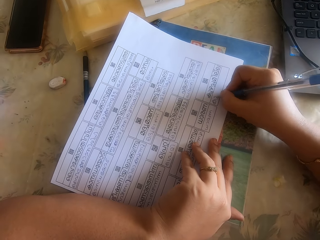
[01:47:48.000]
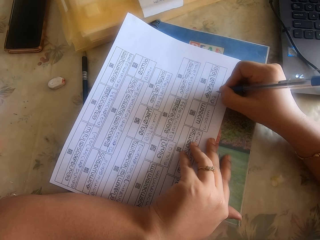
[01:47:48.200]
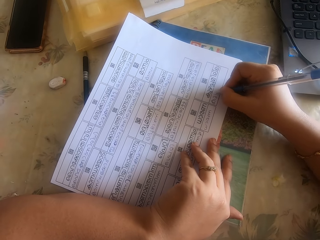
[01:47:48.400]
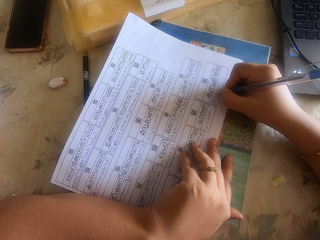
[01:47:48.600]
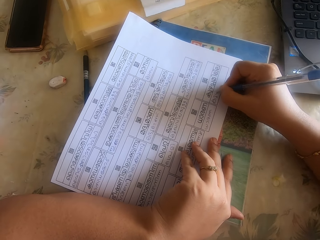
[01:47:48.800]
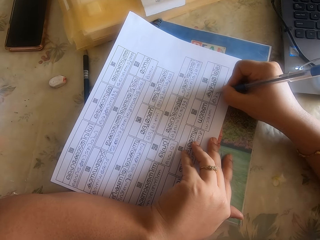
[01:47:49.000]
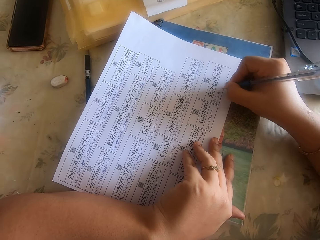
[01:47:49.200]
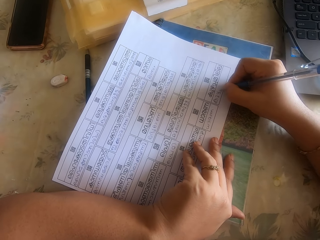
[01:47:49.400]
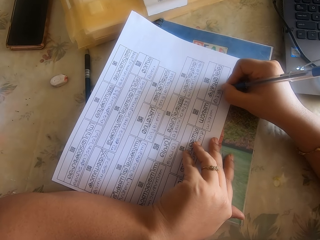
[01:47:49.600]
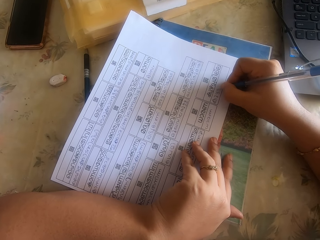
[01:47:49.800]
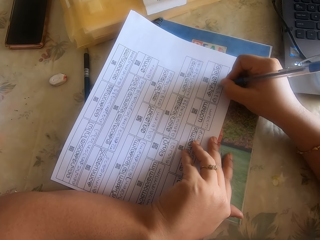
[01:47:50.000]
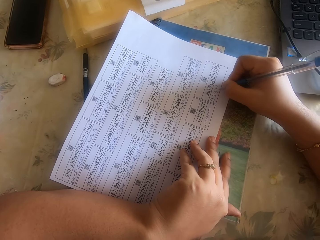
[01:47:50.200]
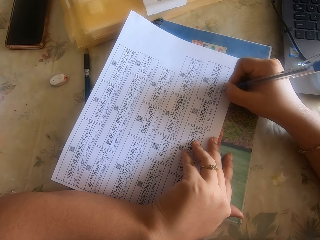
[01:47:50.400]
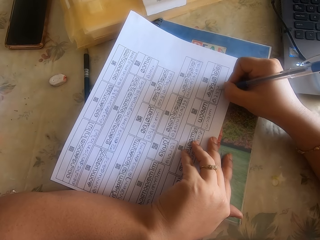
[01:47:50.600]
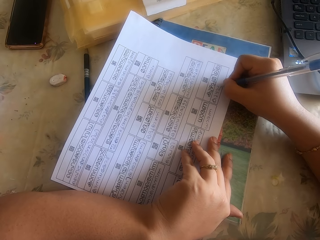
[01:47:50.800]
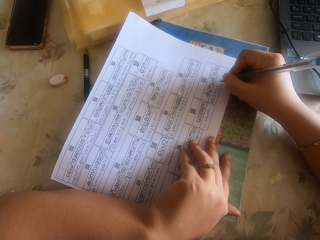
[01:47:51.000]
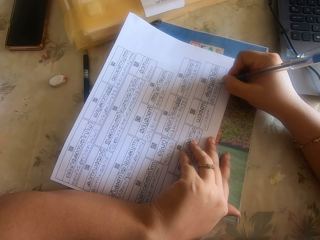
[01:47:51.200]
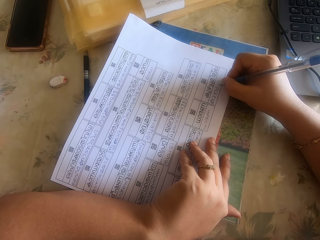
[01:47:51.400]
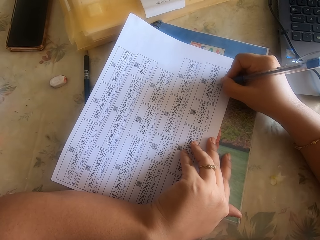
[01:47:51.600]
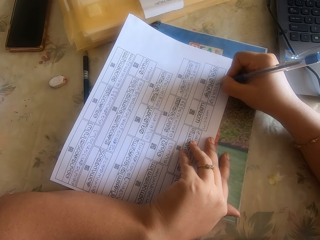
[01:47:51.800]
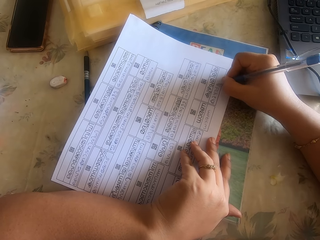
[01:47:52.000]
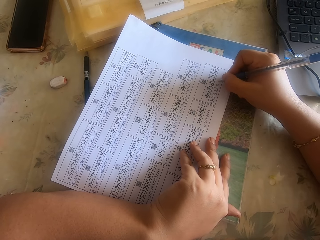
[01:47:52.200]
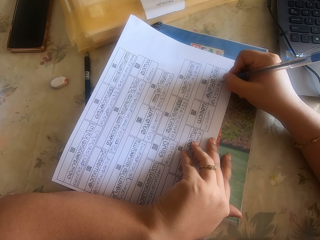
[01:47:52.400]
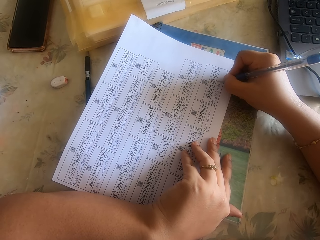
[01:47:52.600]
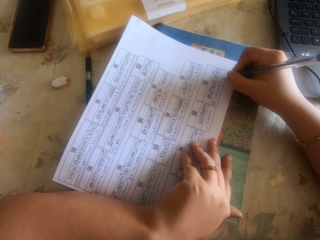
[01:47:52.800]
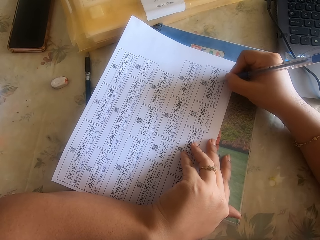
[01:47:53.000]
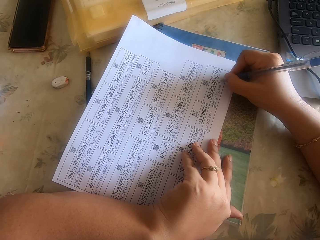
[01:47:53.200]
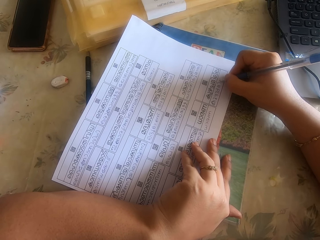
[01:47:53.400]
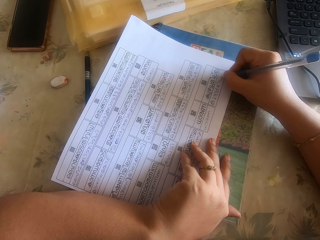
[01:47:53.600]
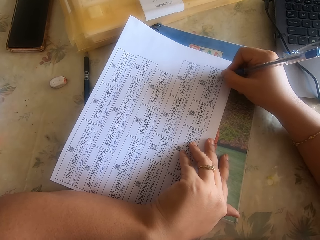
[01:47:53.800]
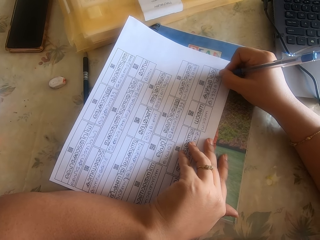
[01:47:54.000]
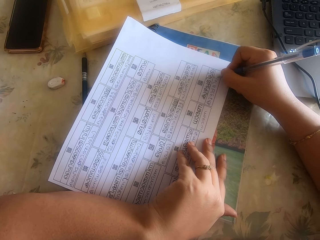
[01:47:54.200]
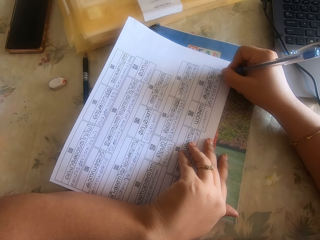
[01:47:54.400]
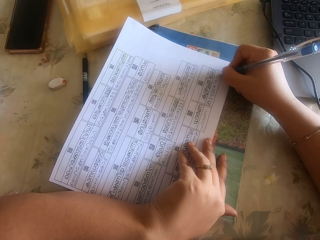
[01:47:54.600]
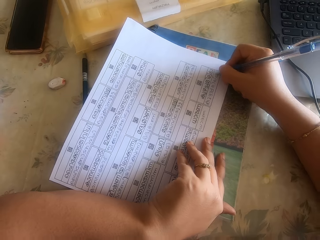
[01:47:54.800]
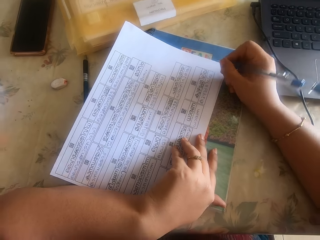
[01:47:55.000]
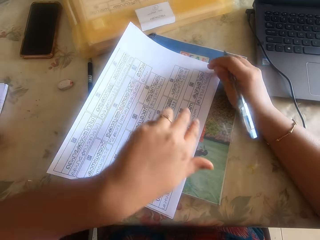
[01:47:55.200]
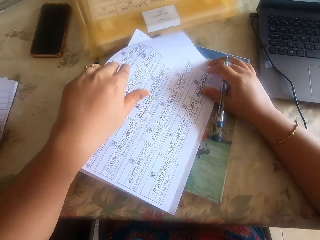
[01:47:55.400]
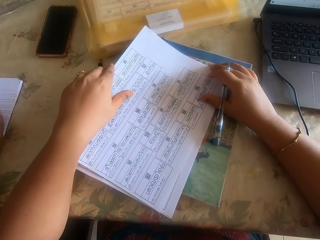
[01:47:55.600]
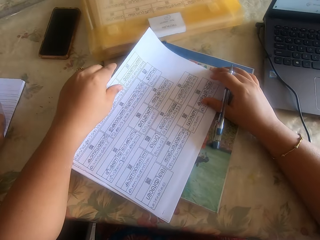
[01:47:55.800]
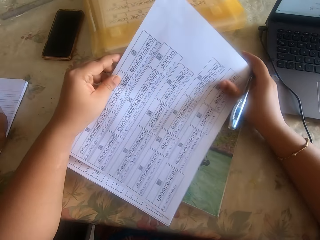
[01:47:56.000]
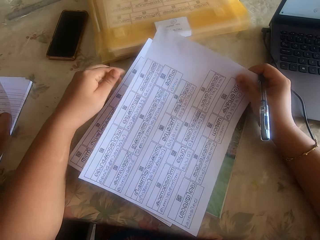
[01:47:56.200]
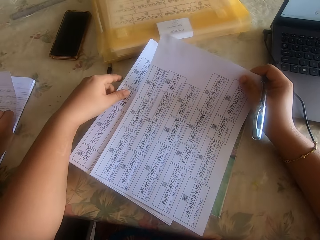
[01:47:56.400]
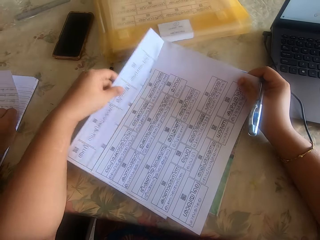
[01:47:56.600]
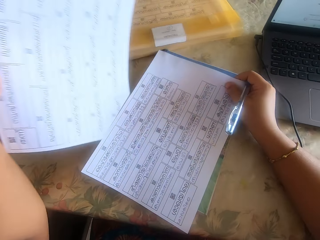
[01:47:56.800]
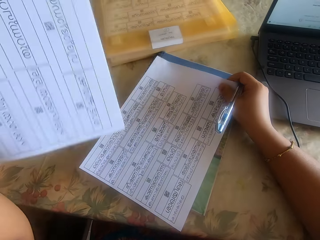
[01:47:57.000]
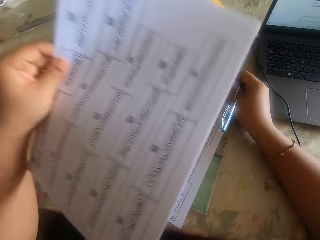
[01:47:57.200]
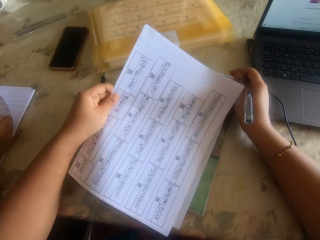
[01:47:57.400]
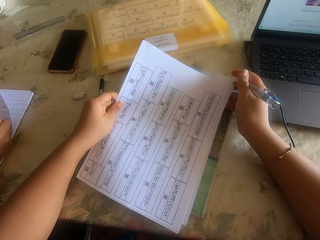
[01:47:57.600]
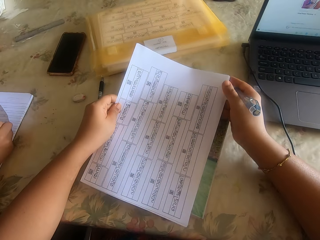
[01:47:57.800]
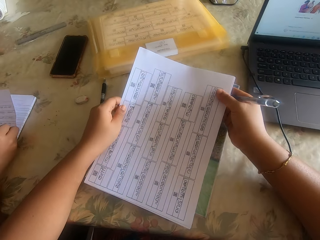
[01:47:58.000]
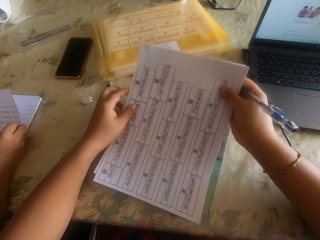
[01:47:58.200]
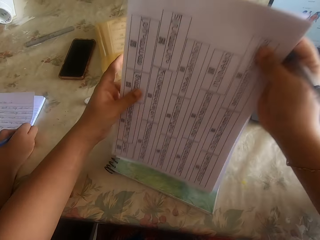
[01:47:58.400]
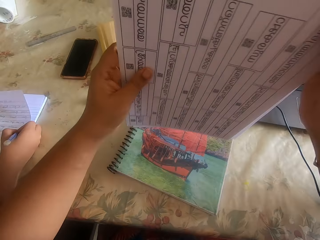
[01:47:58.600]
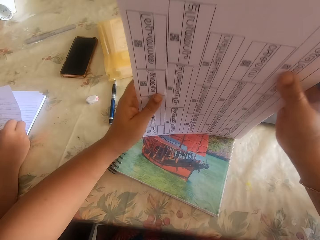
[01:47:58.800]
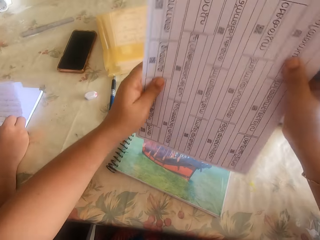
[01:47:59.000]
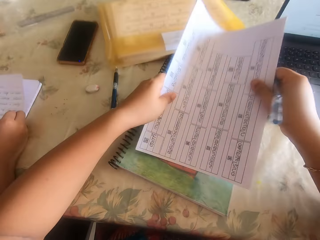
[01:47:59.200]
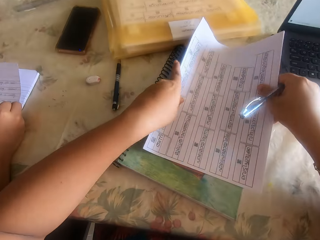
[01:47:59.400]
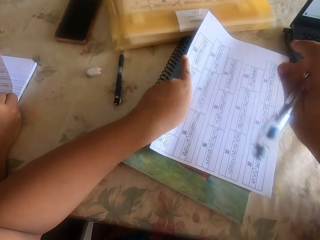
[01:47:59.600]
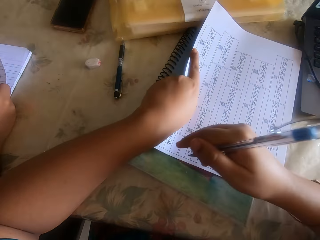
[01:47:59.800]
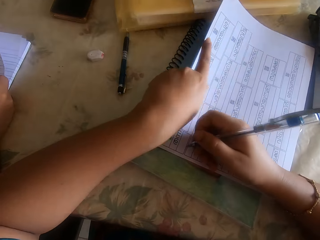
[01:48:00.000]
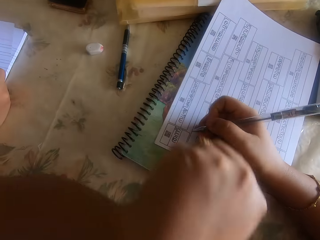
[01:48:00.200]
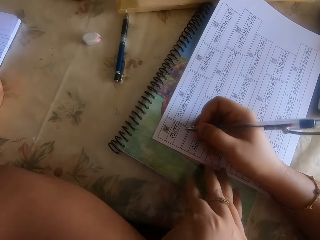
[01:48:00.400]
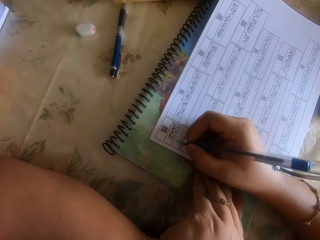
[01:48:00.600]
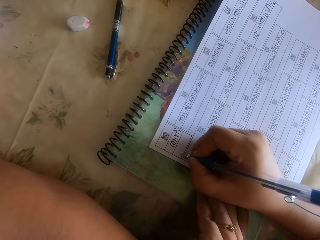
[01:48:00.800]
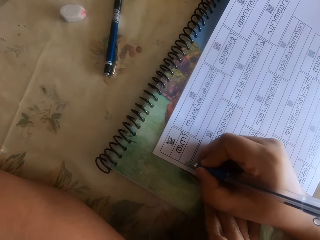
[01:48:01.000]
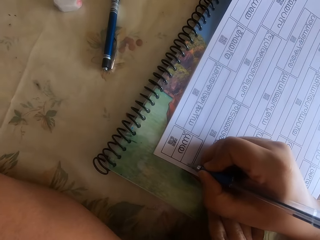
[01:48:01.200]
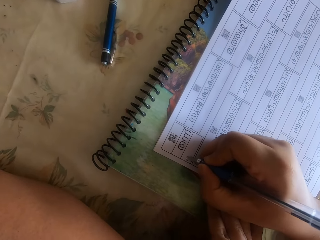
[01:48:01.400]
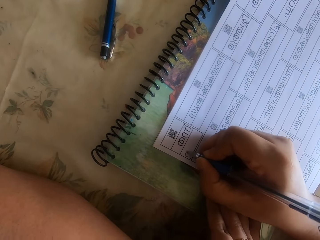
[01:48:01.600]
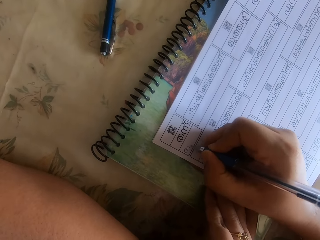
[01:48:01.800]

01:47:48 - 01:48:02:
The camera wearer picks up the paper on the book on the desk with both hands. She removes her left hand from the paper in her right hand. She picks up the paper on the book on the desk with her left hand. She places the paper in her left hand on the paper in her right hand. She arranges the papers together on the book with both hands. A girl writes on a book on the table. The camera wearer places the papers on the book with both hands. She places her right hand on the papers on the book, and places her left hand on the papers on the book. She writes on the paper with the pen in her right hand.

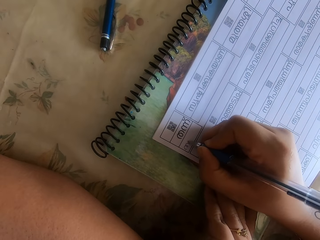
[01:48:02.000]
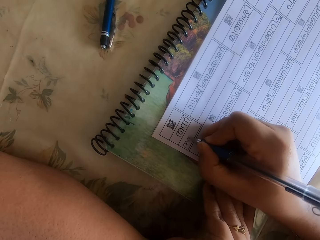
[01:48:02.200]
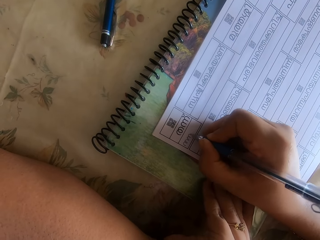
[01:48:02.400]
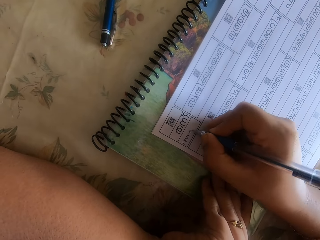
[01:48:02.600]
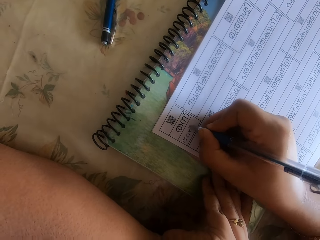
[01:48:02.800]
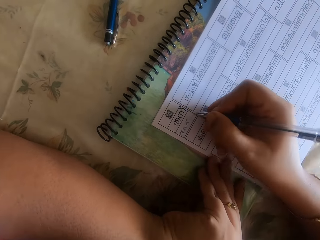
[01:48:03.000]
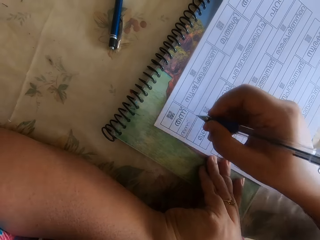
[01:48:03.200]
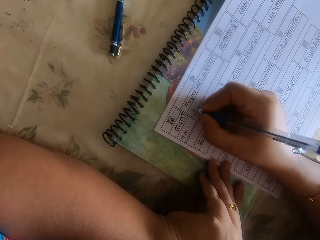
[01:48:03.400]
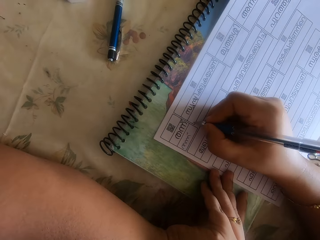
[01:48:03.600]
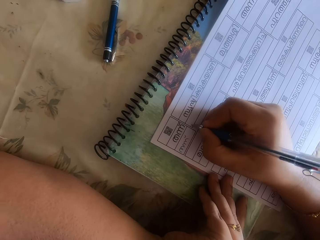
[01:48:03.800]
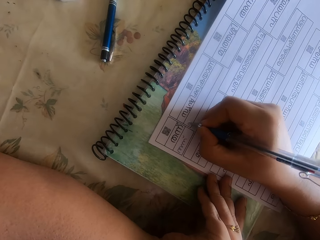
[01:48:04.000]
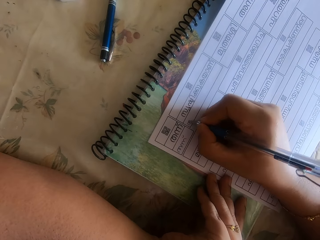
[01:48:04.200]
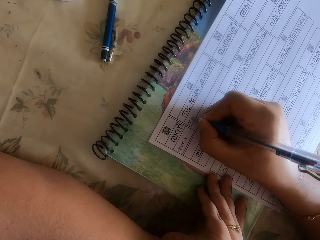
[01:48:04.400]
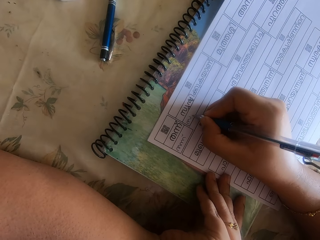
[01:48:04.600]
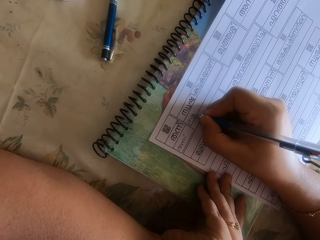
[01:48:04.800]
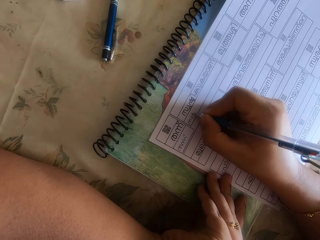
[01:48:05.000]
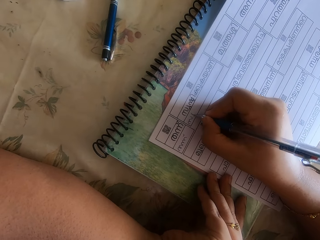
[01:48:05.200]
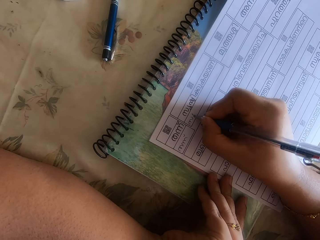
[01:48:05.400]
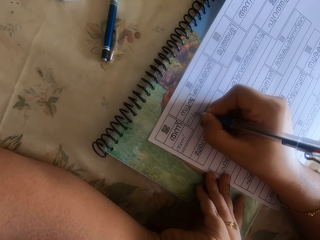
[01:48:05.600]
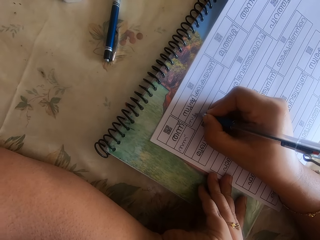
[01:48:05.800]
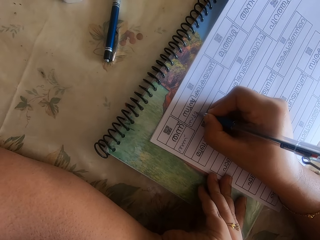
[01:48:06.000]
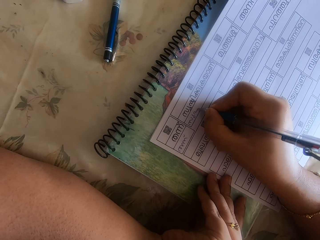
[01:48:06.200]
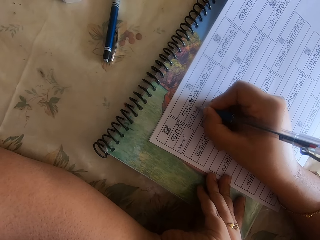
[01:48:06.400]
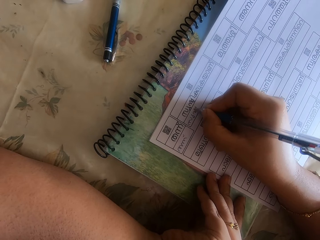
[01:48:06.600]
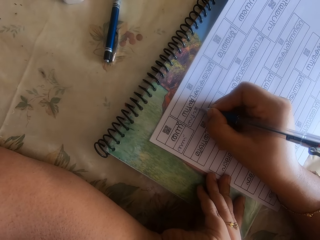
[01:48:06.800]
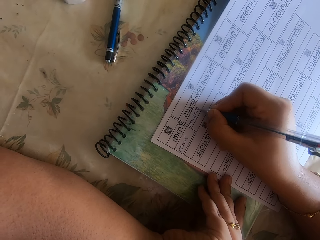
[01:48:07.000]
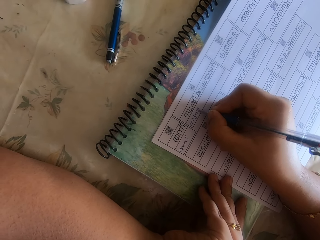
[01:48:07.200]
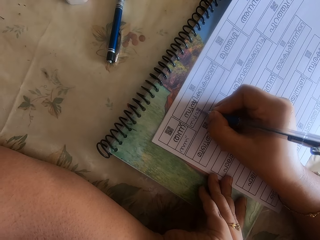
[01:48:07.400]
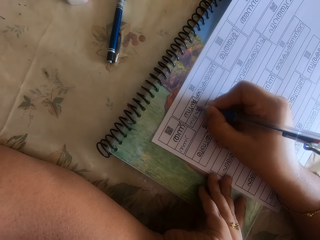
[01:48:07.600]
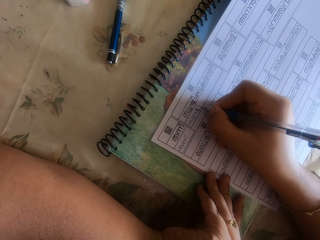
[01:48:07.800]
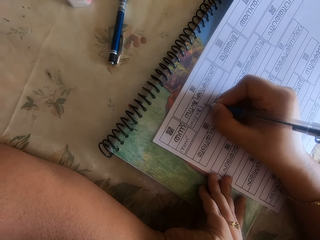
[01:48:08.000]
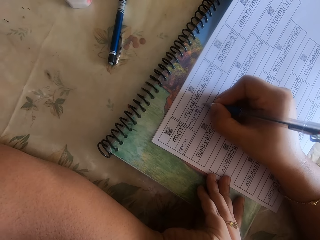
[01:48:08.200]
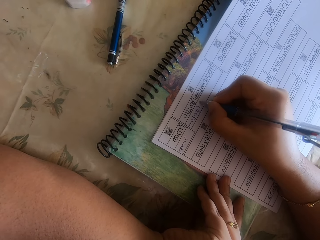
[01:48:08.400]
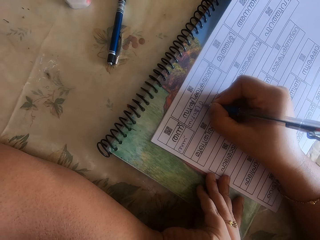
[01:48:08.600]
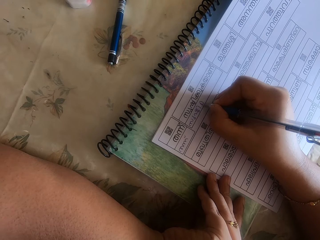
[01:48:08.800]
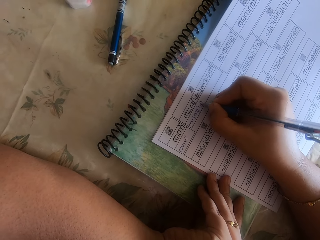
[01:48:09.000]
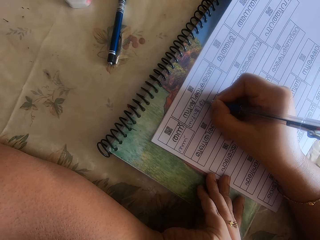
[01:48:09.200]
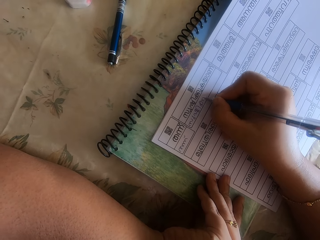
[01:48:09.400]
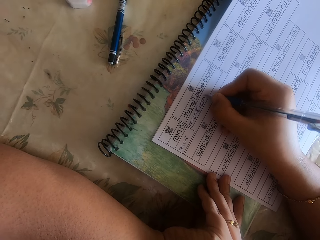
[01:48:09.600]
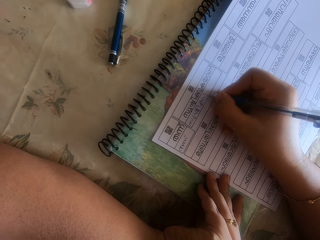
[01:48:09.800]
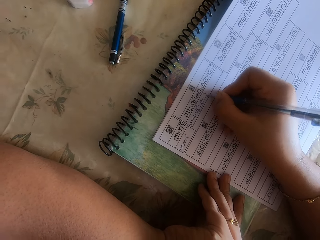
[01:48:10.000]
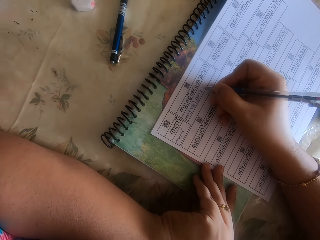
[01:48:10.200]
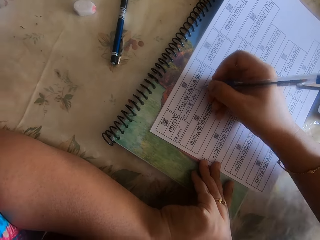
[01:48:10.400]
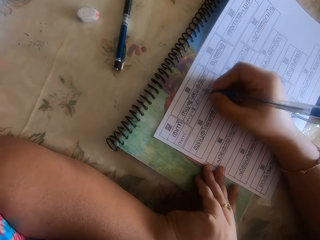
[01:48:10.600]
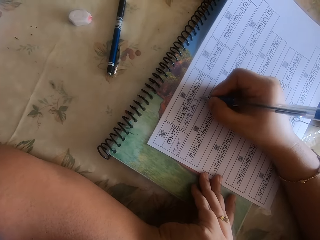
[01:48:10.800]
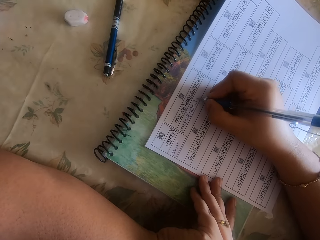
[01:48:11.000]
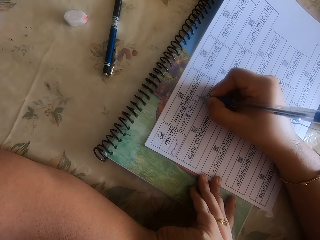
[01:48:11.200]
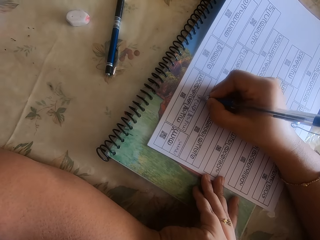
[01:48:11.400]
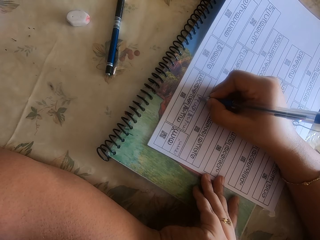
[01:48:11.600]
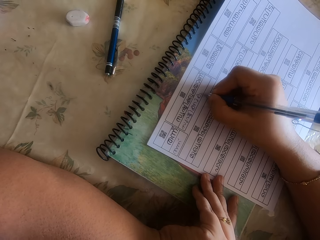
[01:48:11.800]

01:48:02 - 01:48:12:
The camera wearer writes on the paper.
